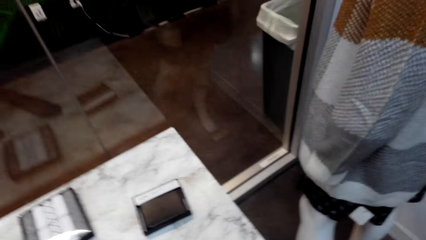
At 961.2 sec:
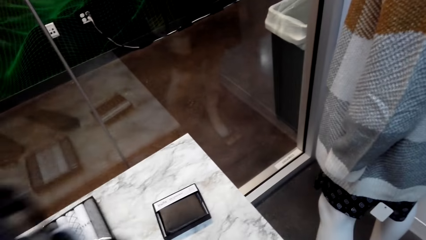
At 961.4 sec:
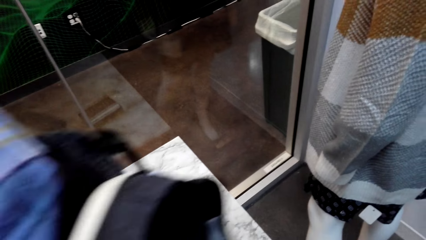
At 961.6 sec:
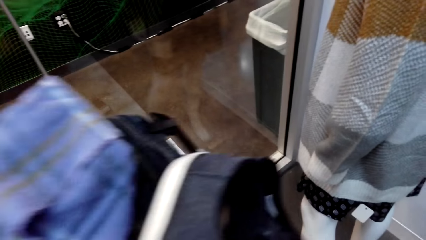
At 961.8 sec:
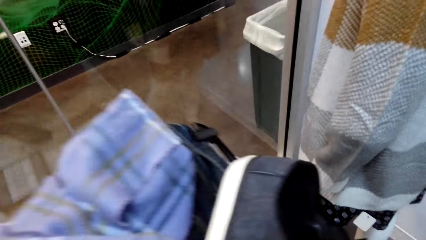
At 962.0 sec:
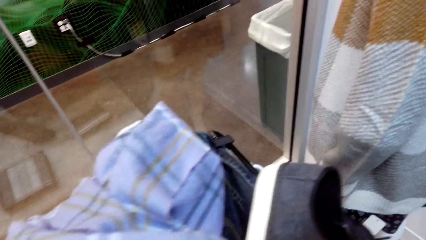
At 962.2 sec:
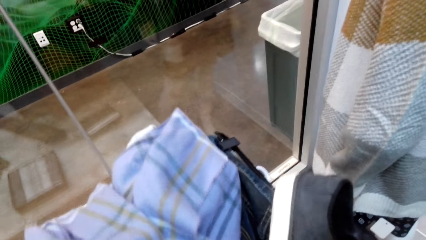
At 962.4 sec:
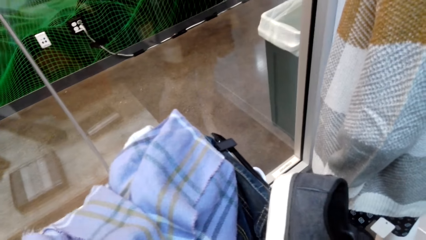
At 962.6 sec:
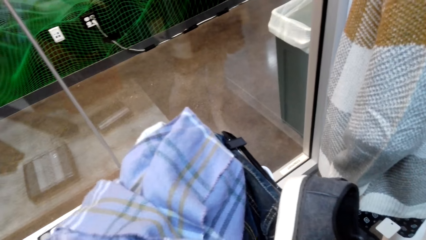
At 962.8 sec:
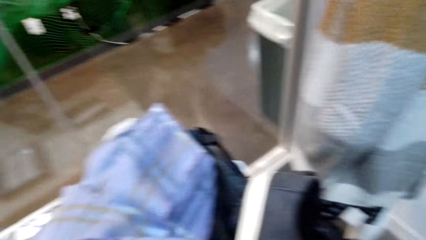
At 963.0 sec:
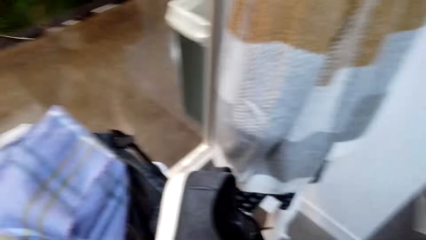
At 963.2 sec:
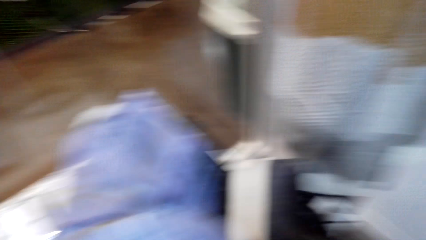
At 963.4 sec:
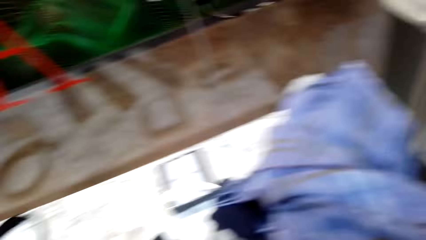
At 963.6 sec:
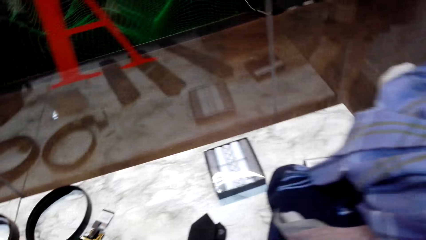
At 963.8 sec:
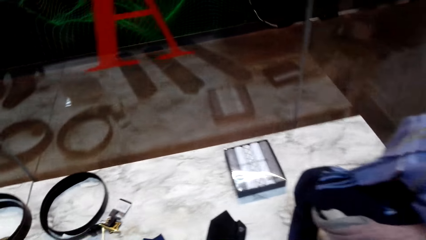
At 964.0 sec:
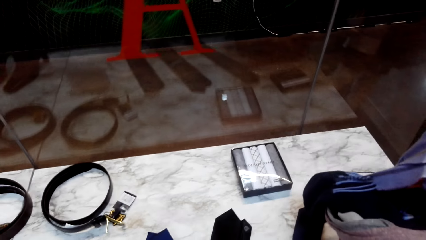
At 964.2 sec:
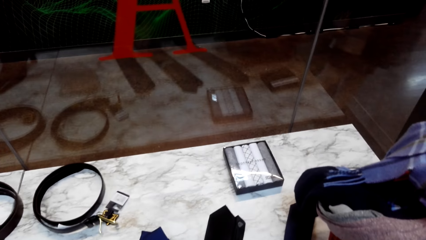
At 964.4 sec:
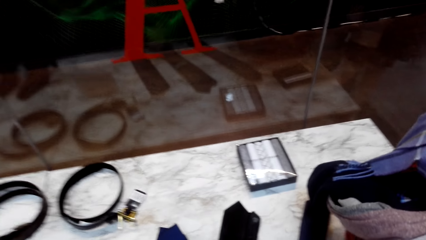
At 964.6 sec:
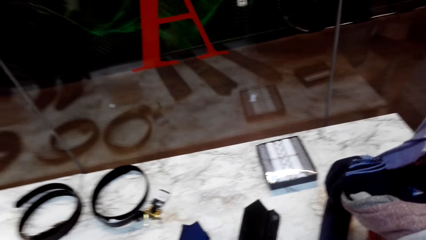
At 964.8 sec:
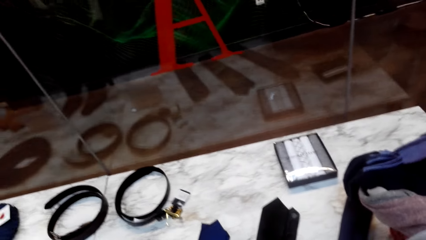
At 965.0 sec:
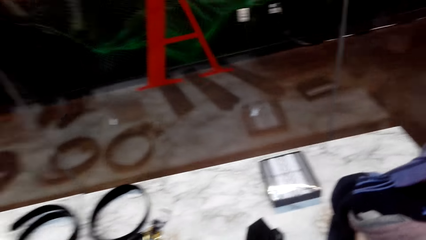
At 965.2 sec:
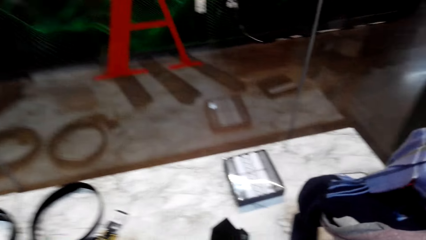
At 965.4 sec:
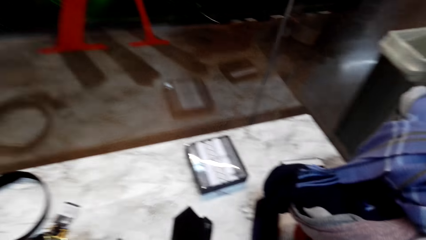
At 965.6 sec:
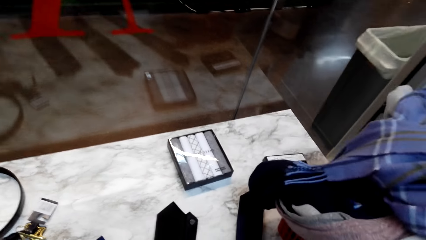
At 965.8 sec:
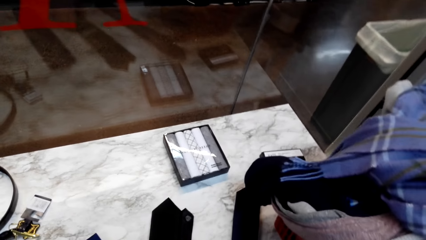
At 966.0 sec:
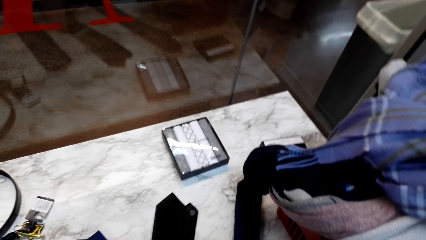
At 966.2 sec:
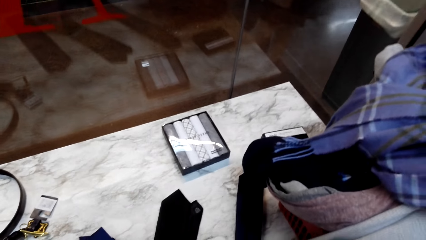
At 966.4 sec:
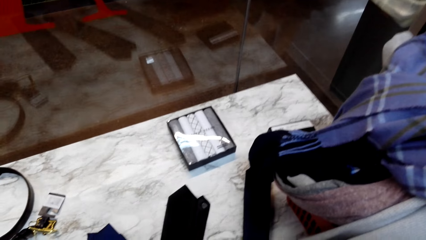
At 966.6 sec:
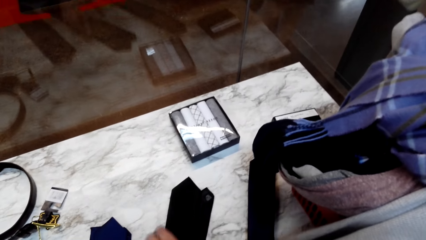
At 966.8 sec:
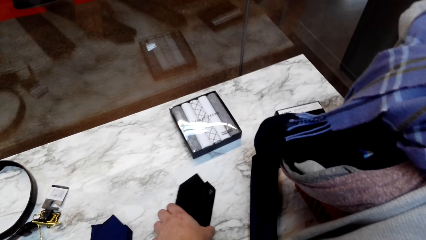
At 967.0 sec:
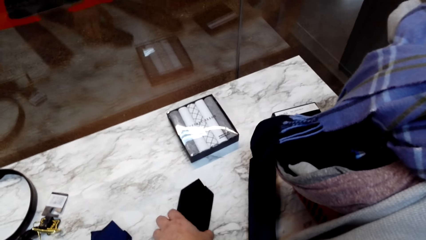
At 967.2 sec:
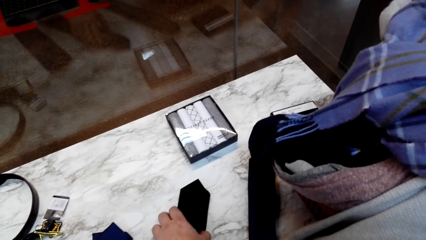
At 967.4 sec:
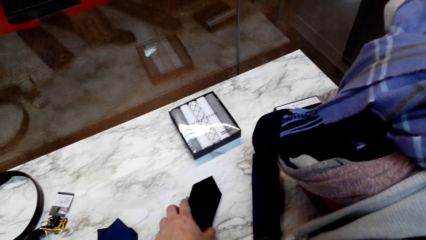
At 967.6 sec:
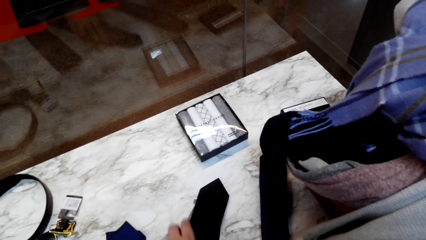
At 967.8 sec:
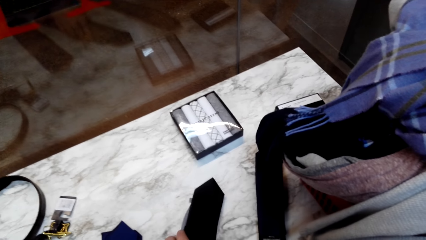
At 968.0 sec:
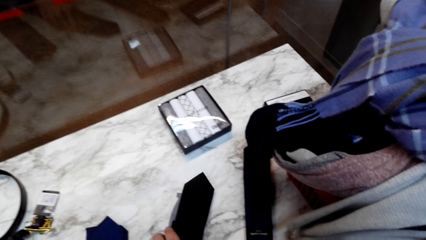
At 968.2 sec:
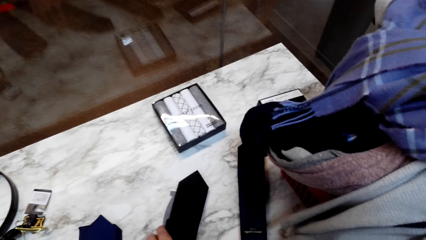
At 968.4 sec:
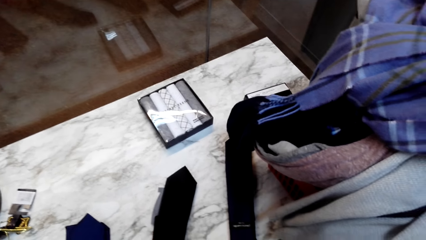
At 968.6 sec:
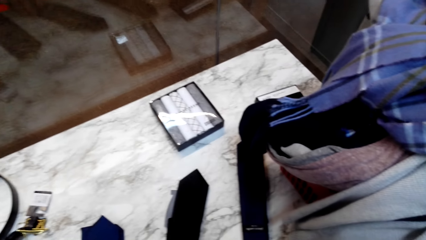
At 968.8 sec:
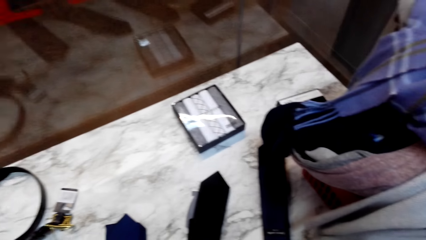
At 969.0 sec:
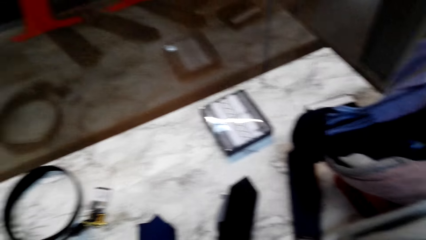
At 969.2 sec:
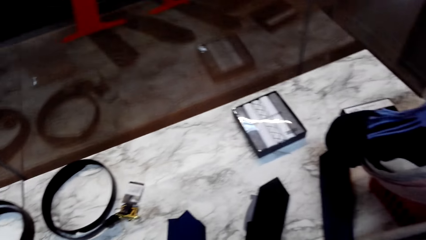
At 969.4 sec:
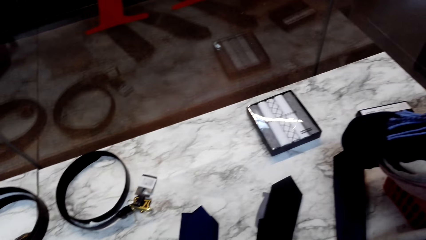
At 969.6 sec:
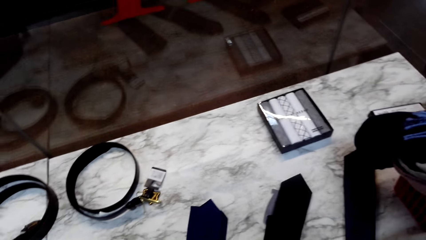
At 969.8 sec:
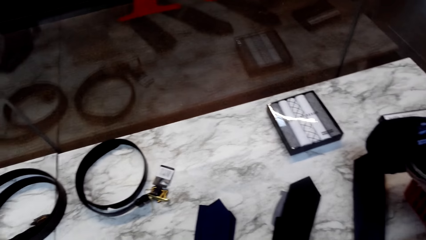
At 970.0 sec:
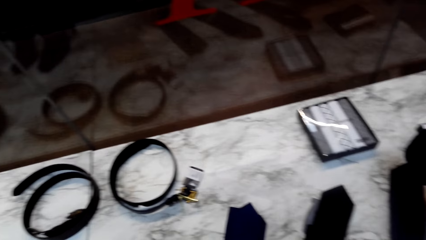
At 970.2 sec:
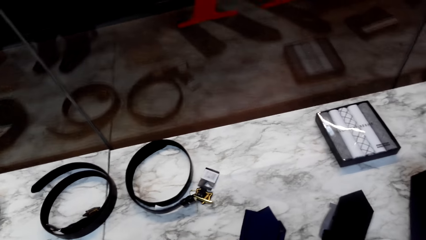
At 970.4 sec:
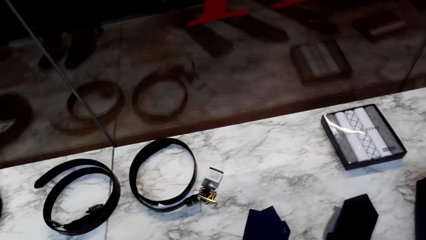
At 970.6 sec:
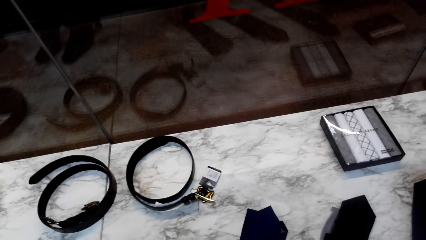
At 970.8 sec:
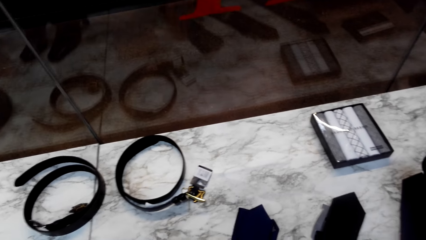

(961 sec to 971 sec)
The camera wearer places the clothes or tray on the table. They hold the tie. They touch the tie on the table.

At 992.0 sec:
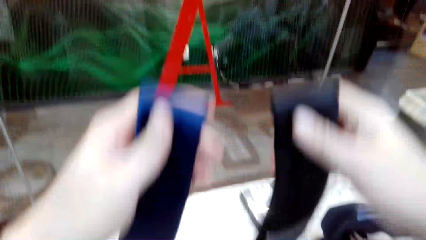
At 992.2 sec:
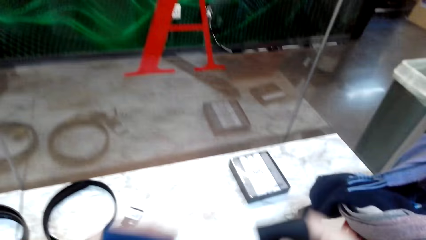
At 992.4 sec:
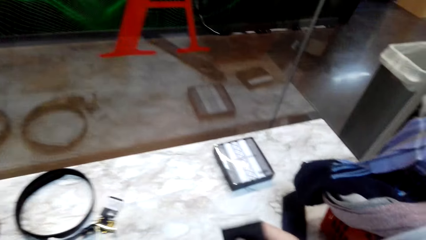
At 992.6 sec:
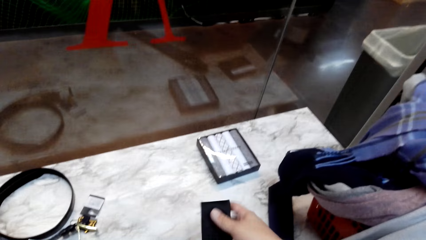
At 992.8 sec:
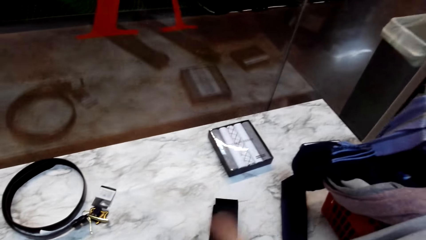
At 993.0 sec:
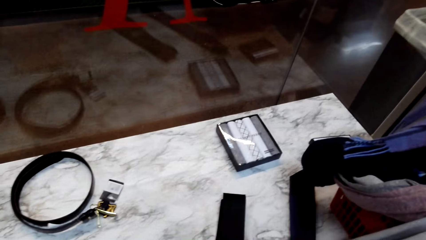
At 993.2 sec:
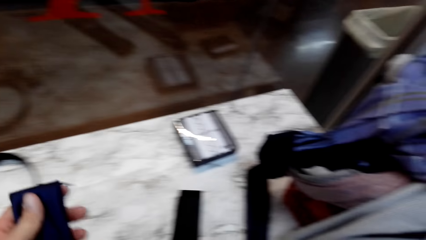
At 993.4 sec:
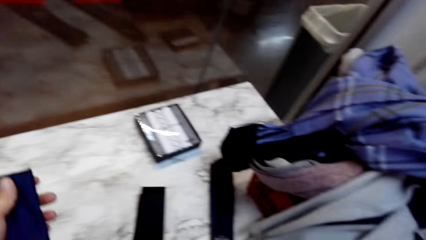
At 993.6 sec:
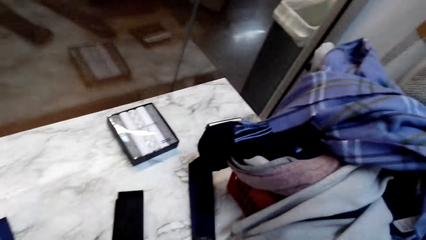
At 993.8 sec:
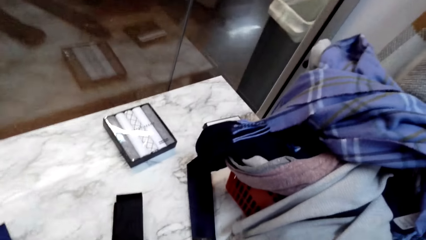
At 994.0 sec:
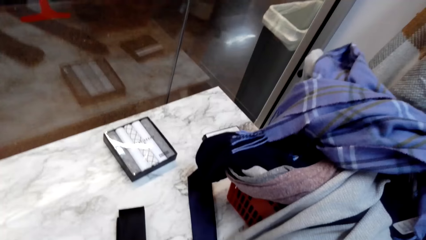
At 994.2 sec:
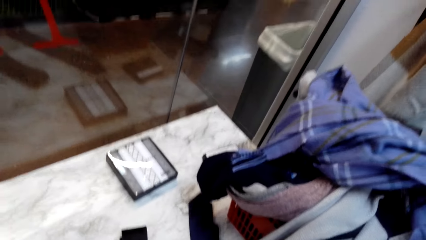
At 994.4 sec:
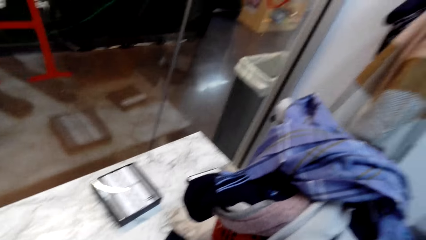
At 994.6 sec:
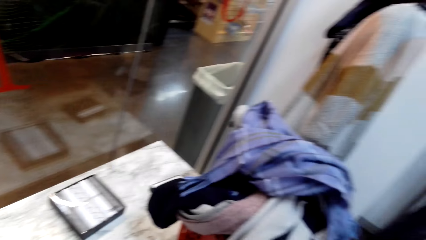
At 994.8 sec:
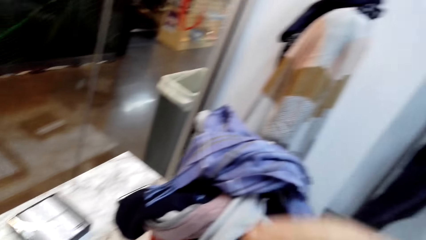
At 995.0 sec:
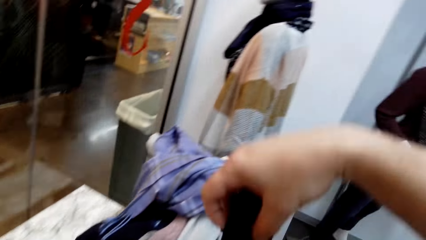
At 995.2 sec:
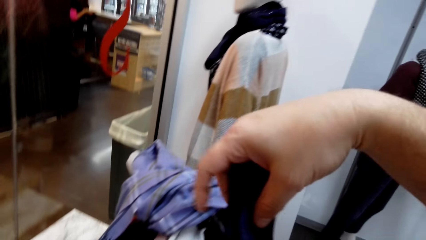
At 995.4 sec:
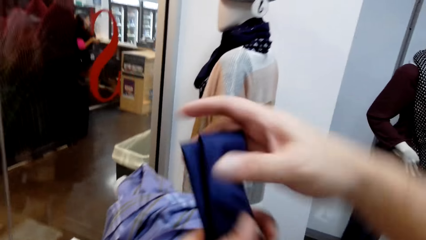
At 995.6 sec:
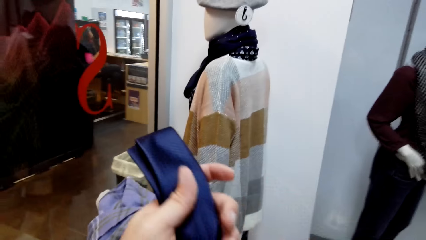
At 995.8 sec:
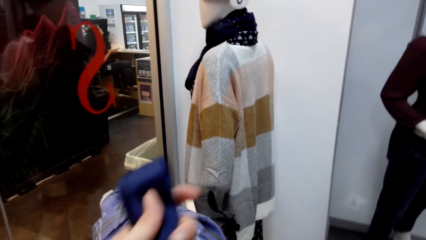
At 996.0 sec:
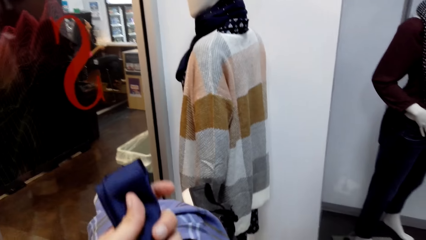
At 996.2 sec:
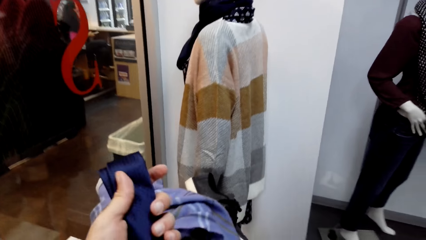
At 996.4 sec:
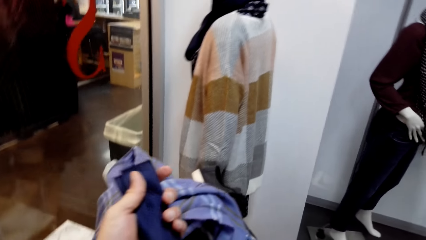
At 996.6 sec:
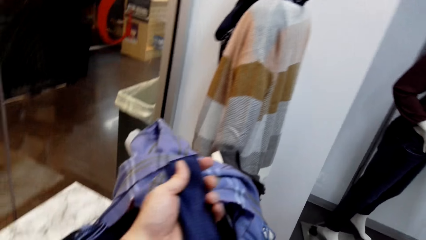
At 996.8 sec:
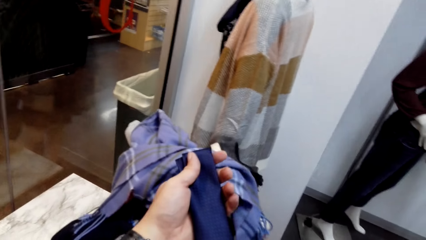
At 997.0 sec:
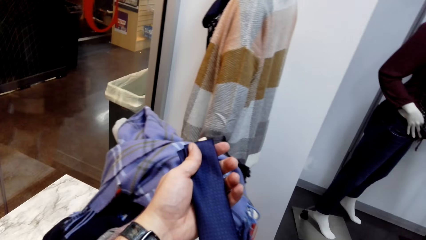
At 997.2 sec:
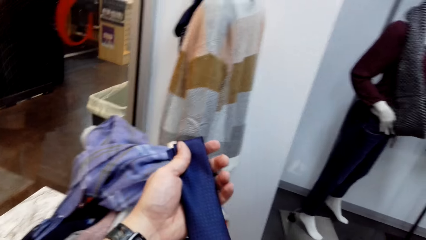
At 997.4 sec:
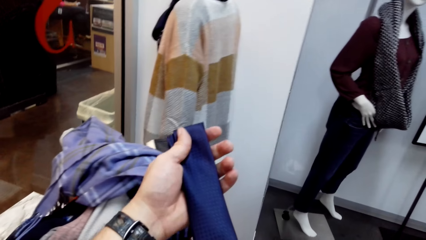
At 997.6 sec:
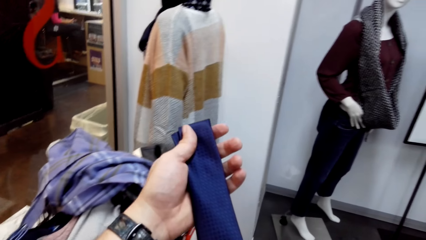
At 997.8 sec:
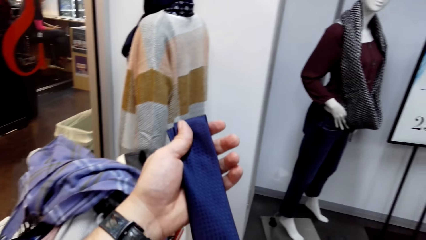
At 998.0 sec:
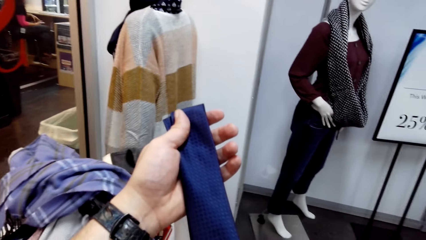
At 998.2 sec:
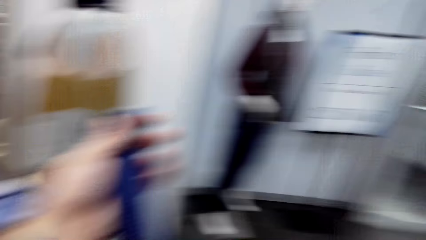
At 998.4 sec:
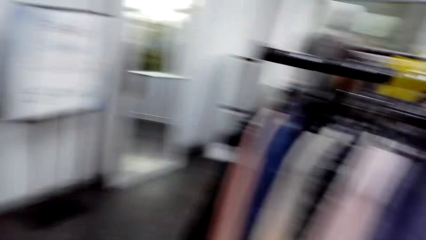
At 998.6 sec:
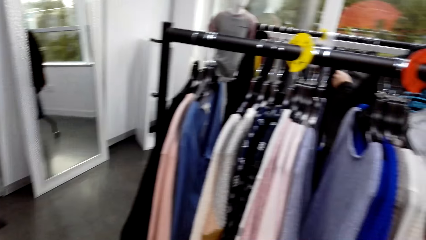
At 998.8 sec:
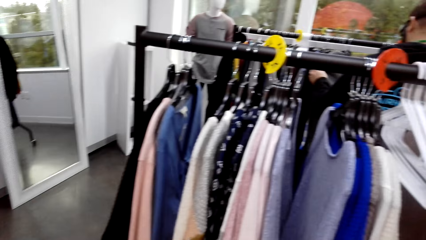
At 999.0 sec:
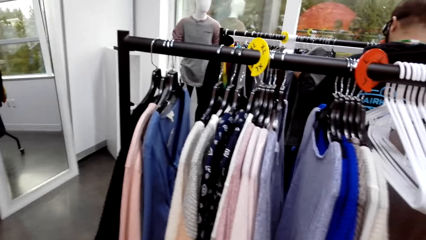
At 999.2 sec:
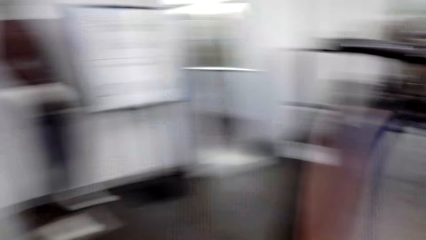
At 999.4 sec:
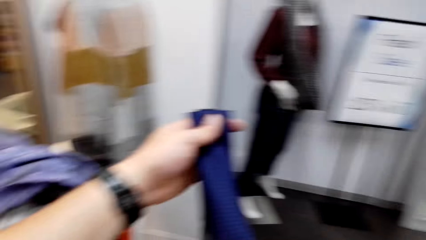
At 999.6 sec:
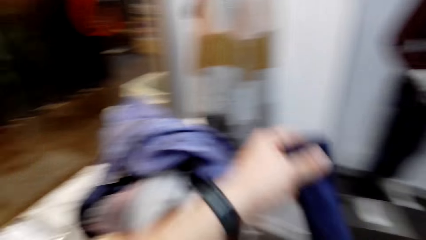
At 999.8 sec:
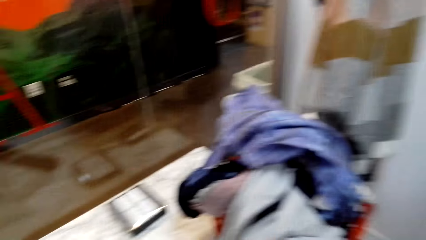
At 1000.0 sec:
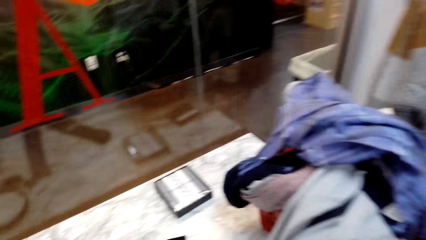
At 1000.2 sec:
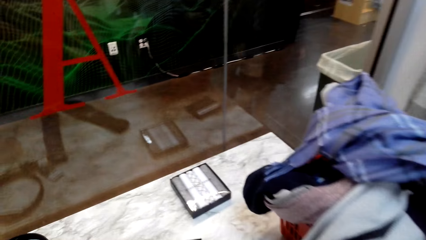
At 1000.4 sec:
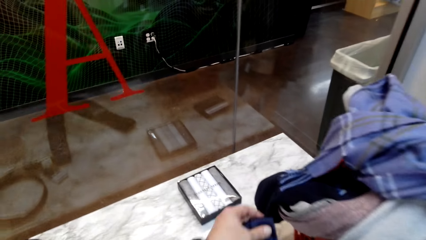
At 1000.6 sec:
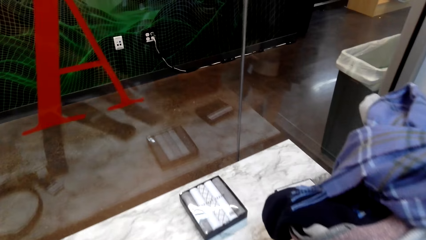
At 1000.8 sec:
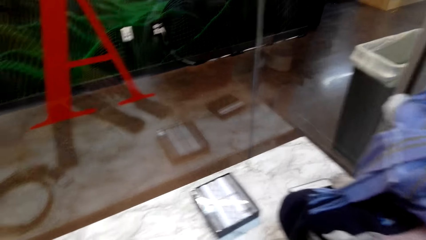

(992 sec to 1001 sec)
The camera wearer places one of the ties on the table. He looks around the room. He holds the tie. He lifts the tie on his hands. He looks around the room.
